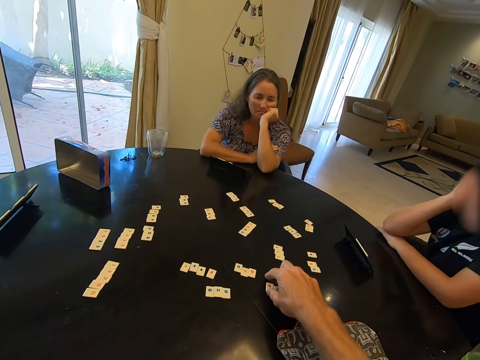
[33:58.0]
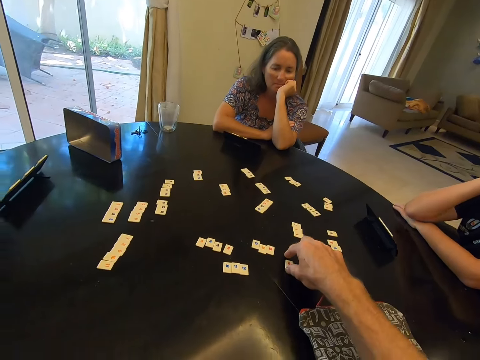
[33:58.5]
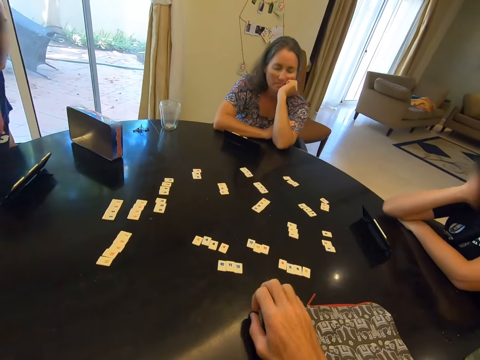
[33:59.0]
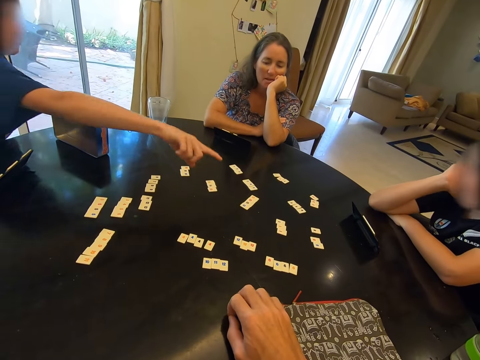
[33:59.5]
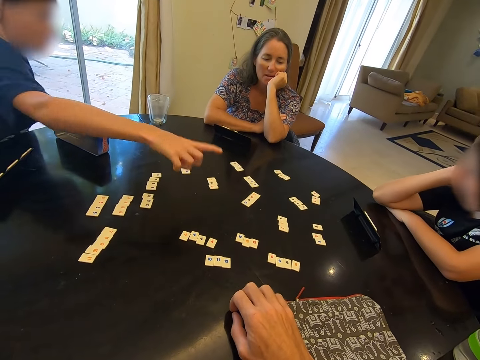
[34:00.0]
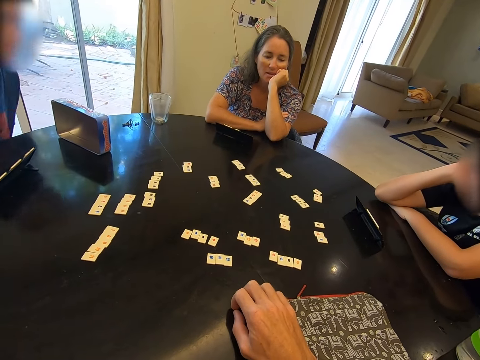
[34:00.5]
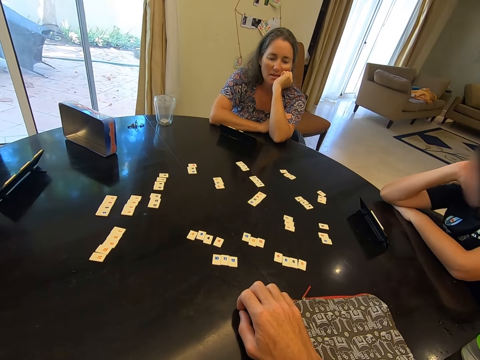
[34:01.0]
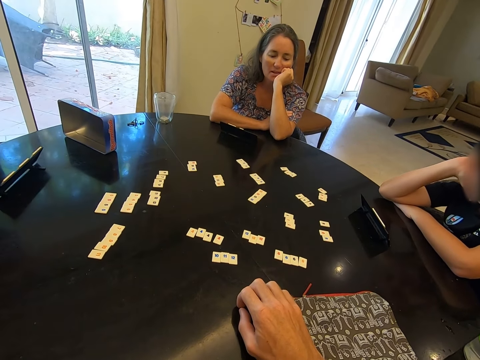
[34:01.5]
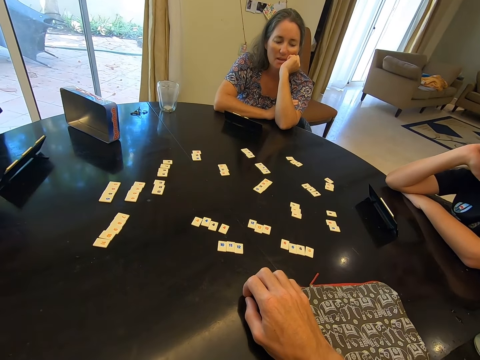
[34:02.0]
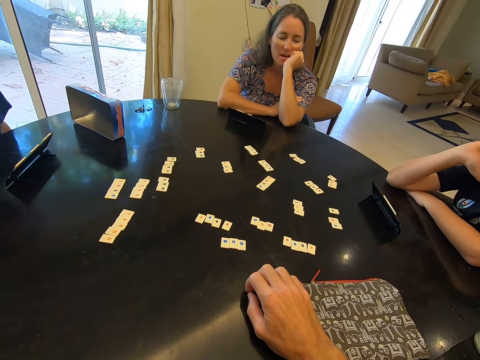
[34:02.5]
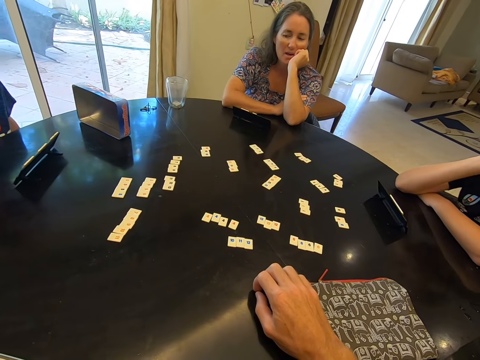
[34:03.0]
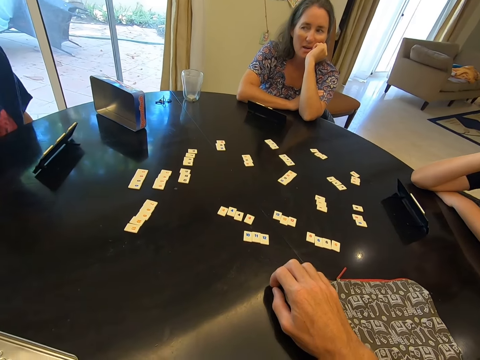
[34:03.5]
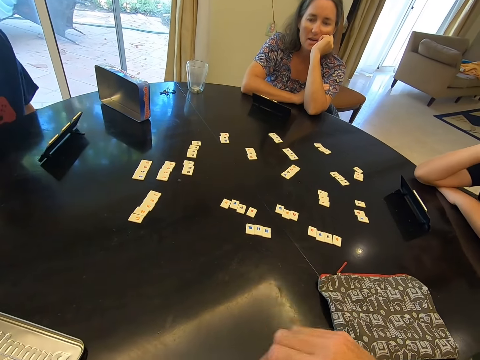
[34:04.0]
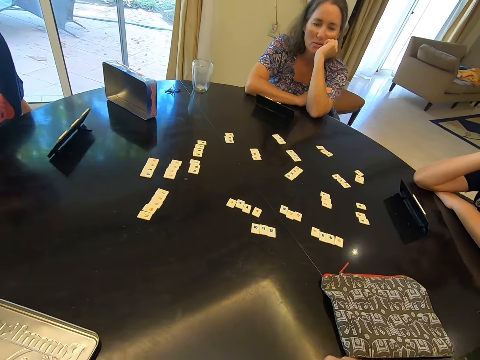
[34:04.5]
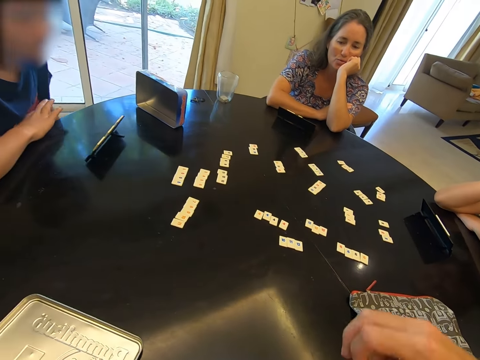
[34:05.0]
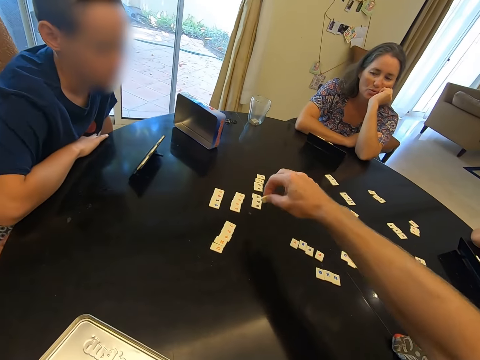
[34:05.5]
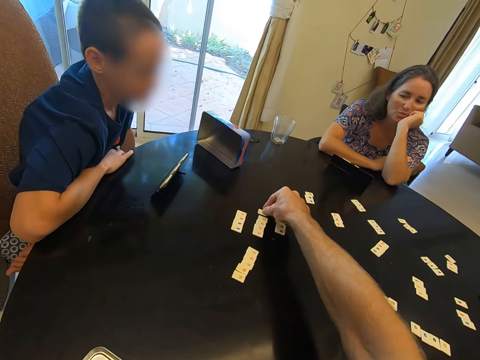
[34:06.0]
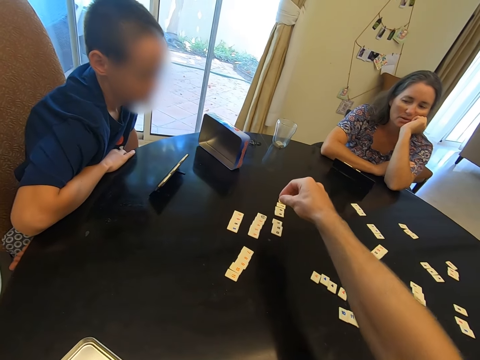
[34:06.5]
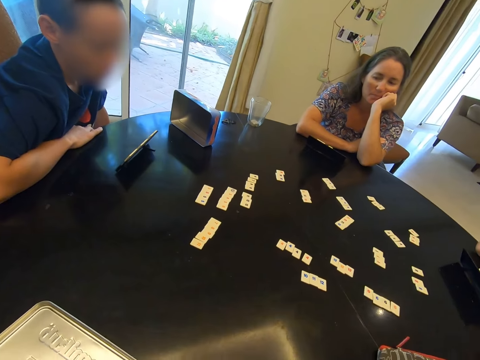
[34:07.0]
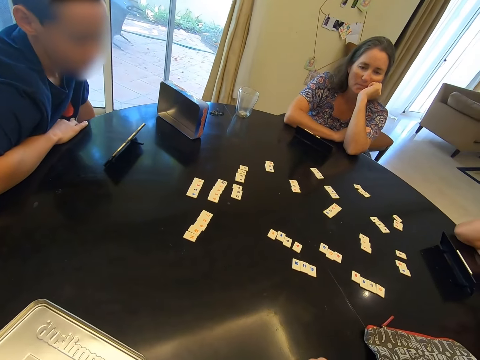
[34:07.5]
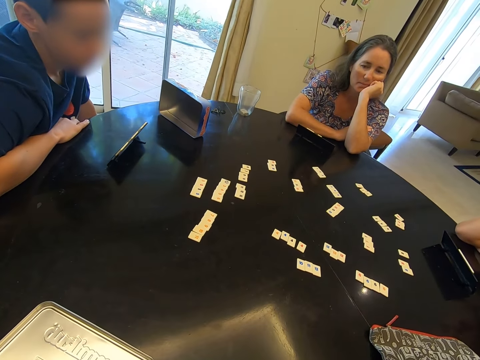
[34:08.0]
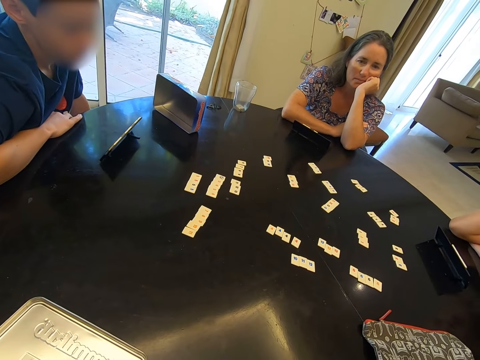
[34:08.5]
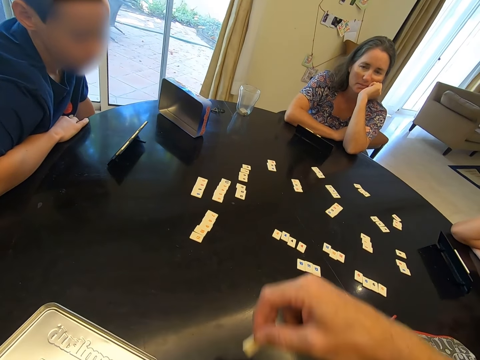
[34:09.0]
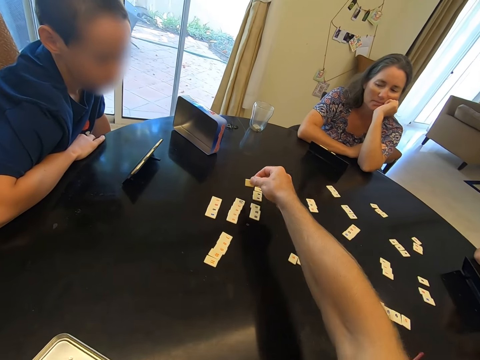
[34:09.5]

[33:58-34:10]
The camera wearer plays a rummy on the round table and adjusts a scrabble tile. A boy makes a hand gesture. A child points a rummy board card with the right hand. The camera wearer places scrabble tiles on the table. They play a rummy on the round table in a room.

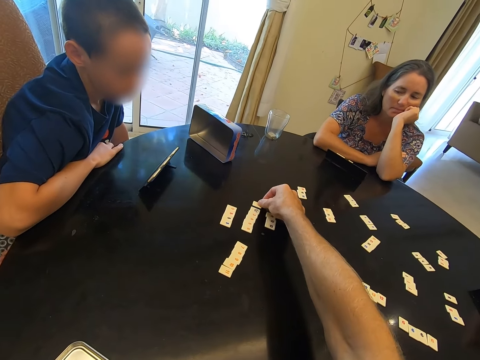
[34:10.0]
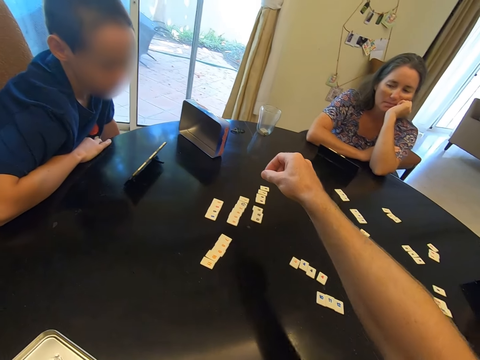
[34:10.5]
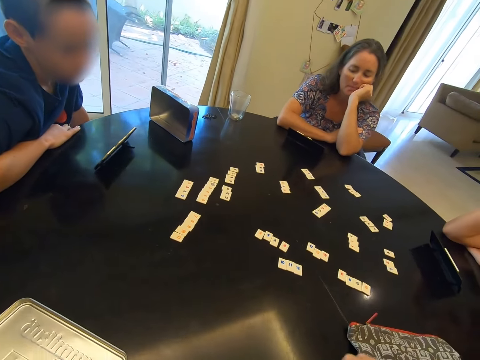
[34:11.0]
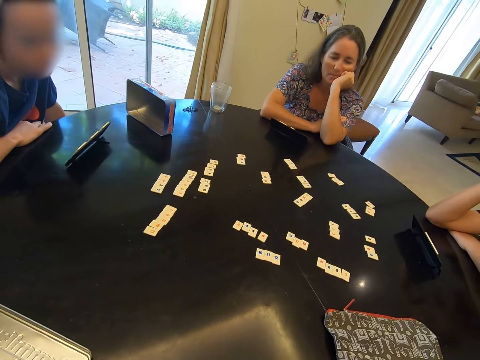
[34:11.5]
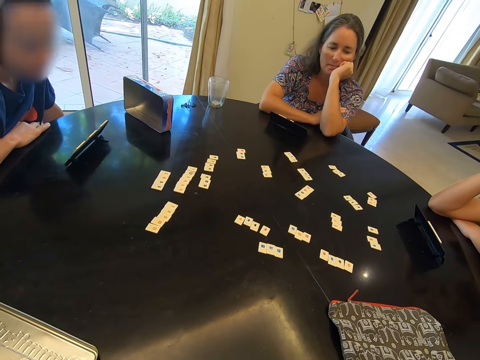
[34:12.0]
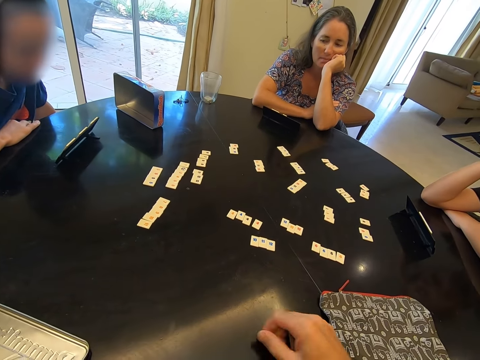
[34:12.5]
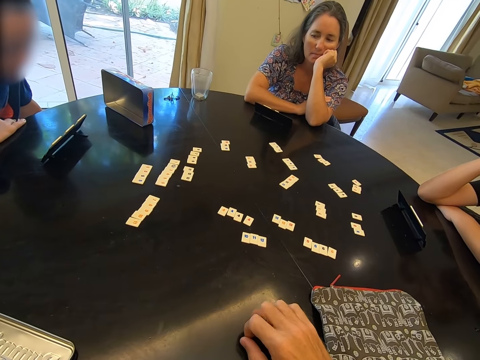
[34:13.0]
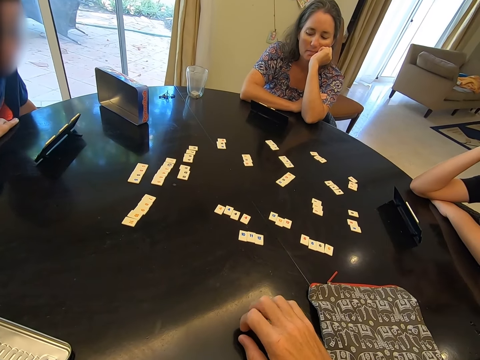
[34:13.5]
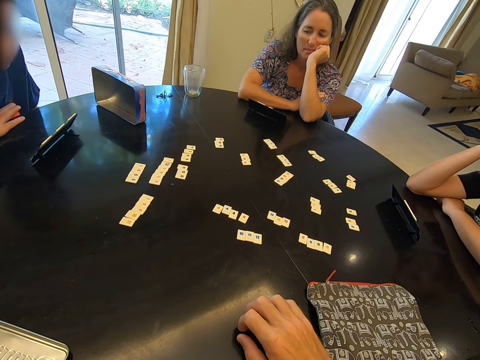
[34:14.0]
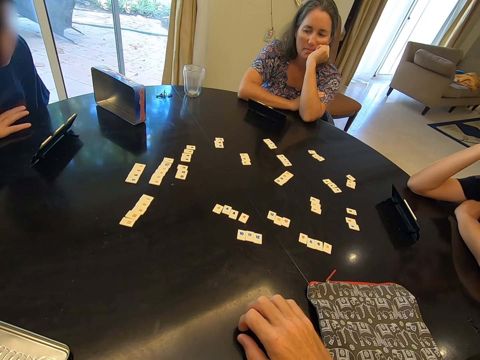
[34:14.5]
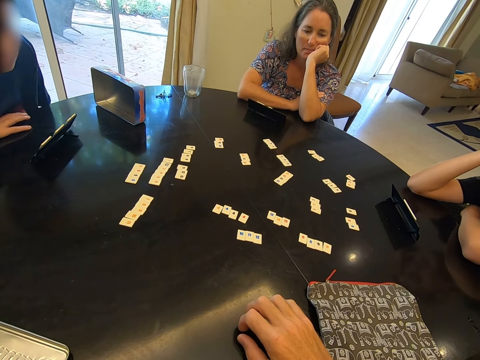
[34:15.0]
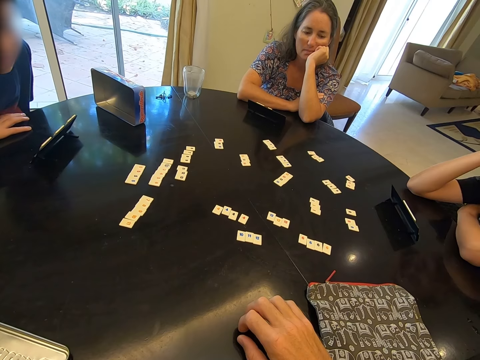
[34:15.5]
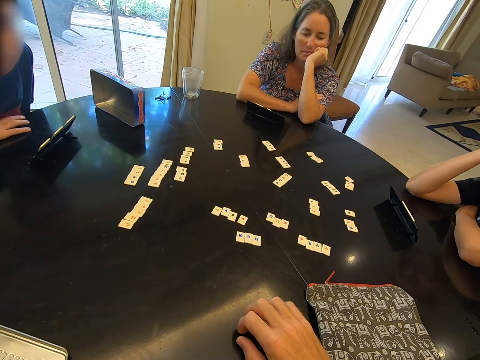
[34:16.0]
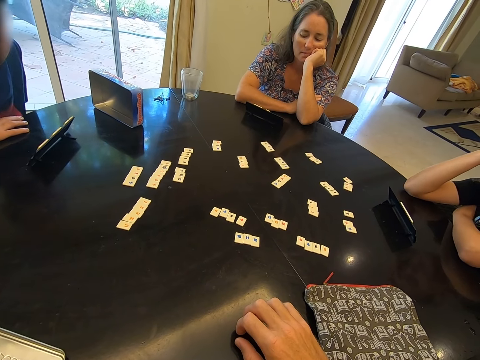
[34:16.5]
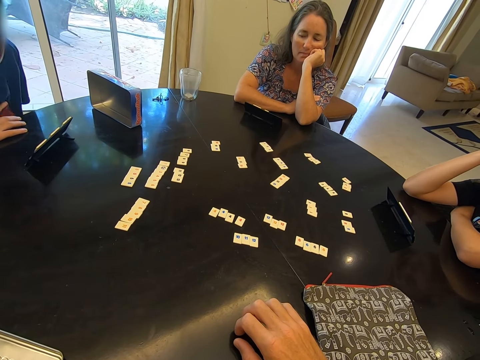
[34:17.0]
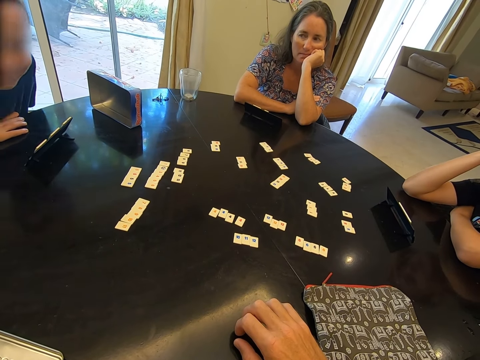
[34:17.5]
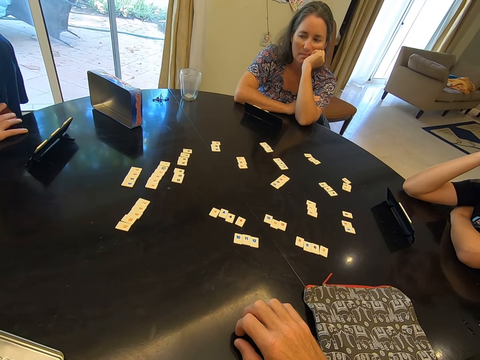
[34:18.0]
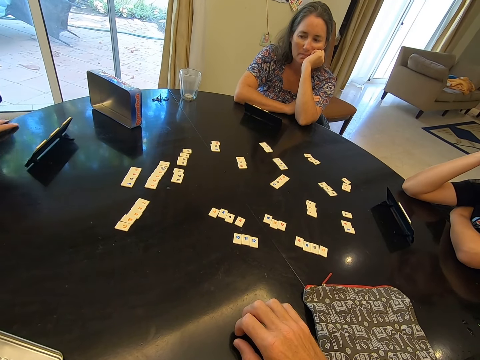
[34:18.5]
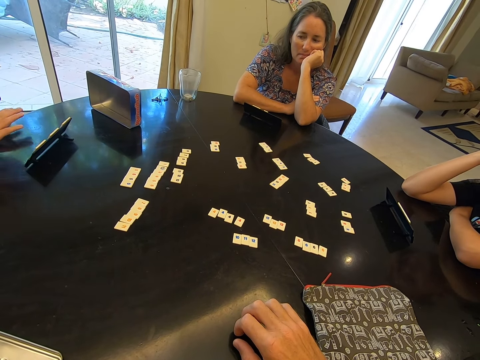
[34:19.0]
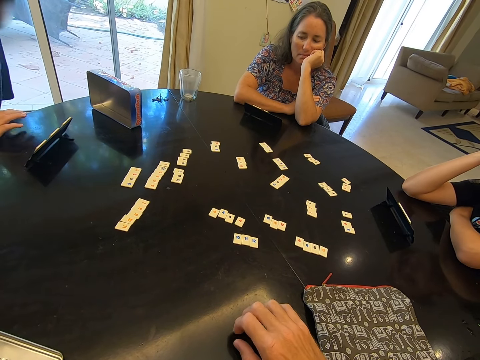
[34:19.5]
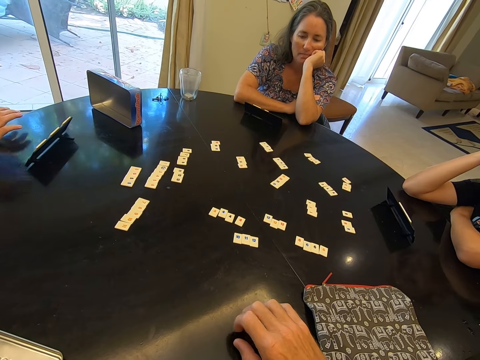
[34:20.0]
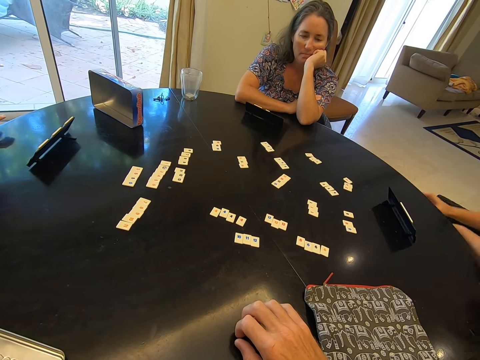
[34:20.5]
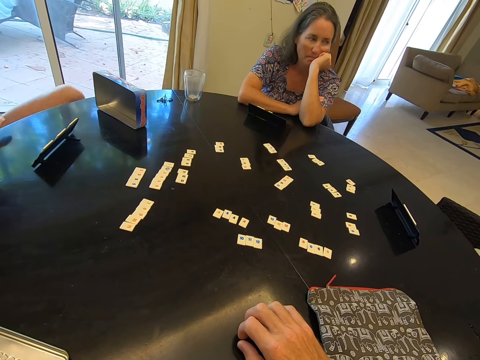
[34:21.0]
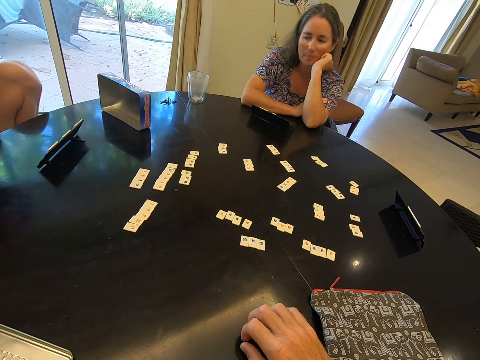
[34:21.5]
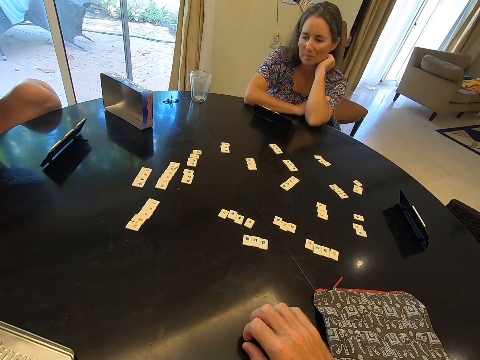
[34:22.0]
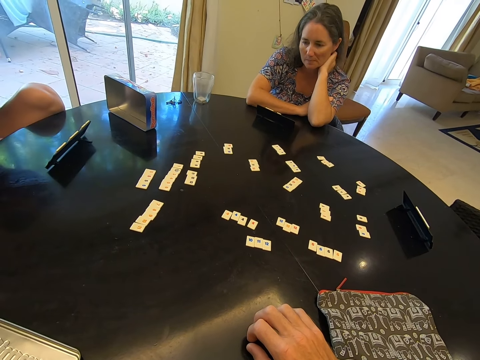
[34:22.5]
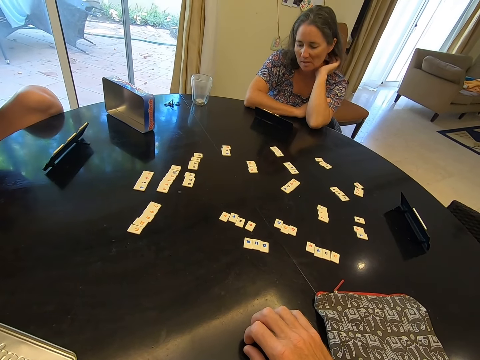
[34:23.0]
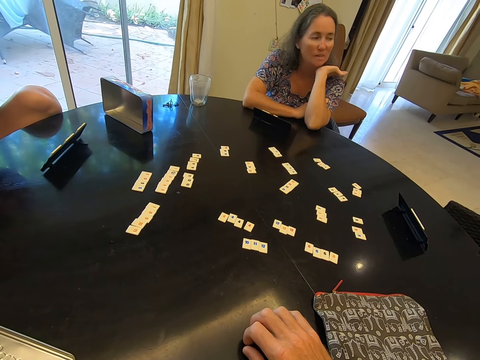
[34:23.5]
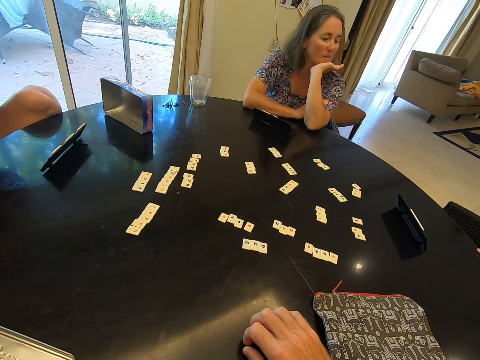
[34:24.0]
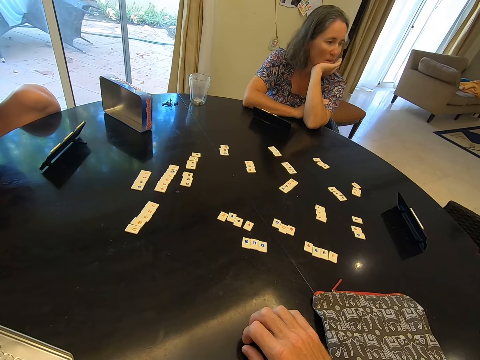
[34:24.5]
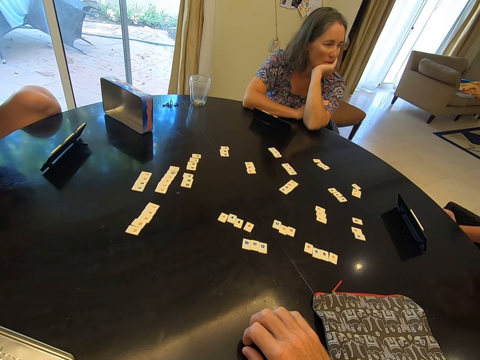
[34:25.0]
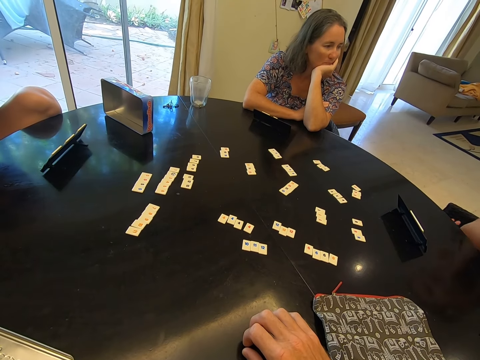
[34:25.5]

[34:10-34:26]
The camera wearer knocks on the table. They put a right hand on the table. A boy slaps the table. A child puts a left leg on a chair in a room.
